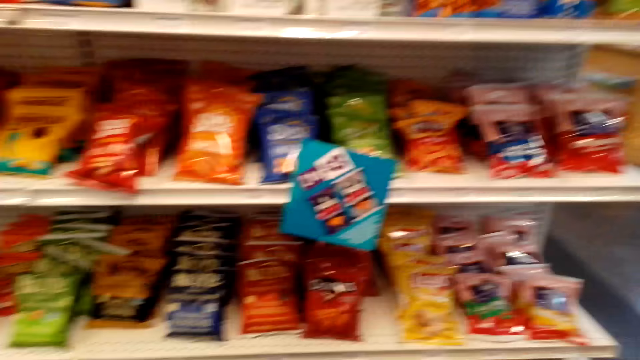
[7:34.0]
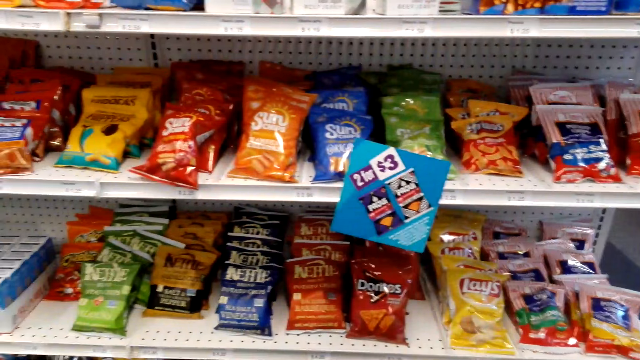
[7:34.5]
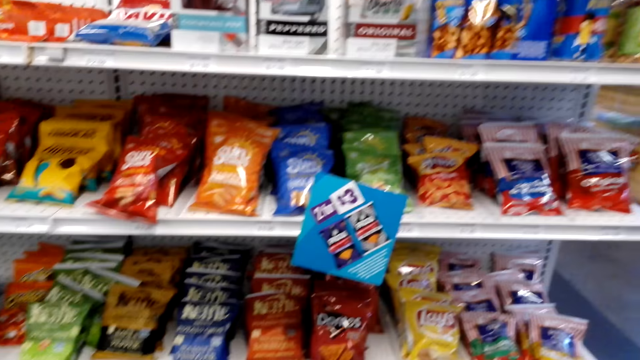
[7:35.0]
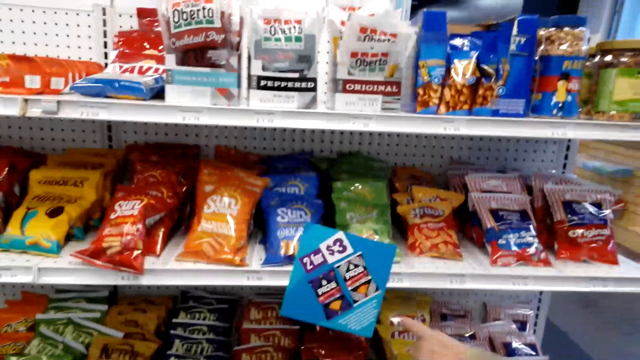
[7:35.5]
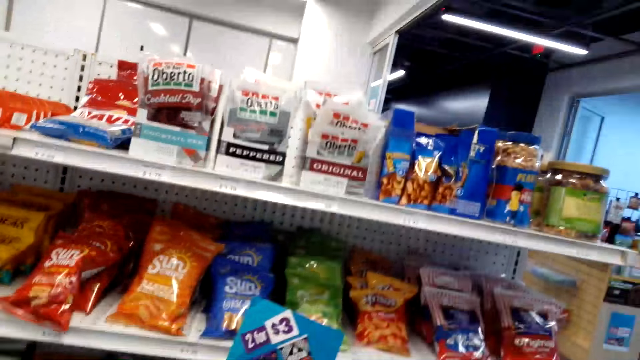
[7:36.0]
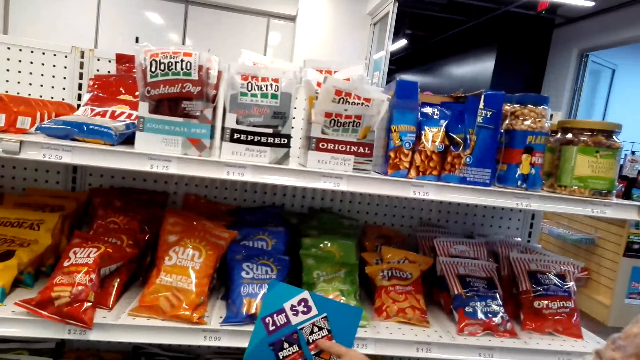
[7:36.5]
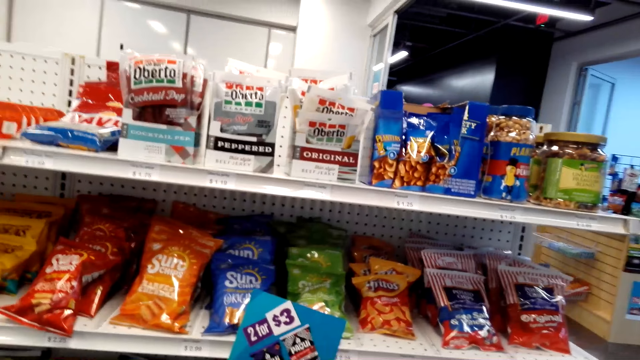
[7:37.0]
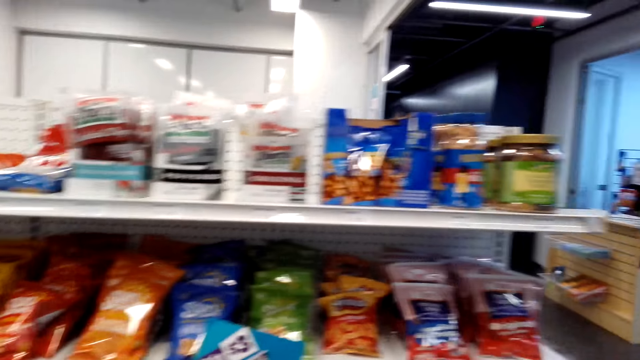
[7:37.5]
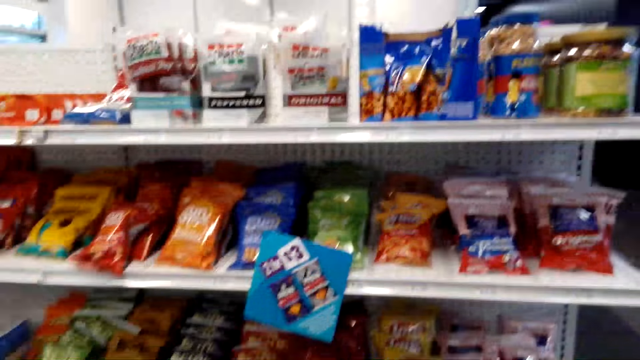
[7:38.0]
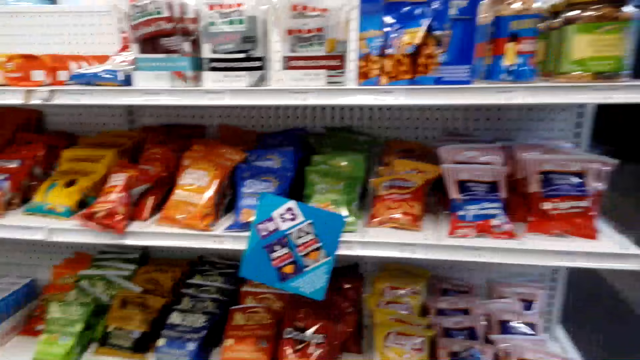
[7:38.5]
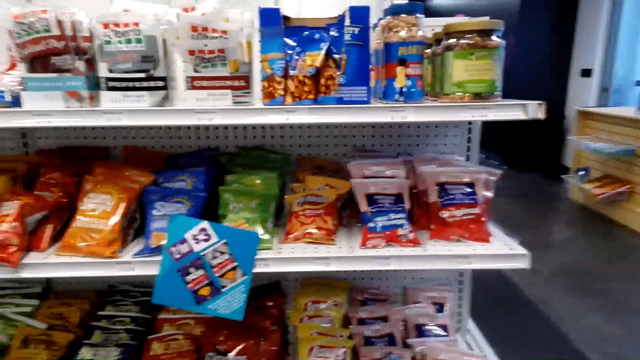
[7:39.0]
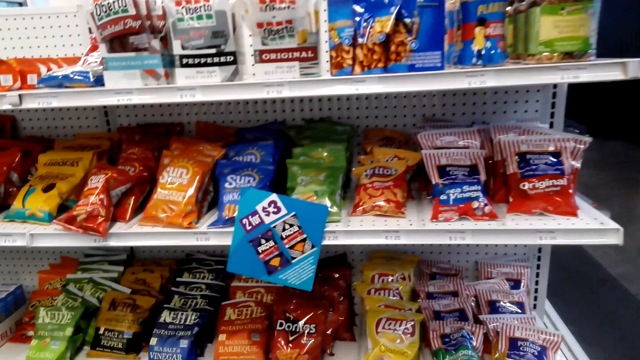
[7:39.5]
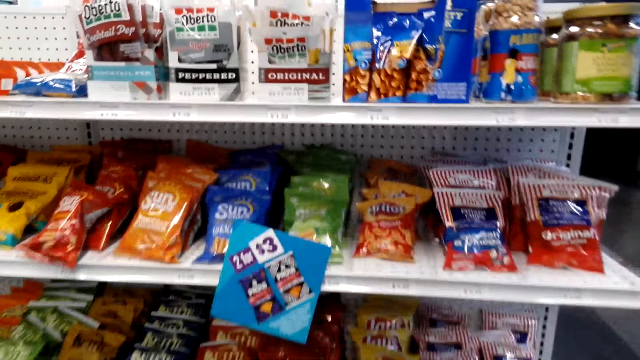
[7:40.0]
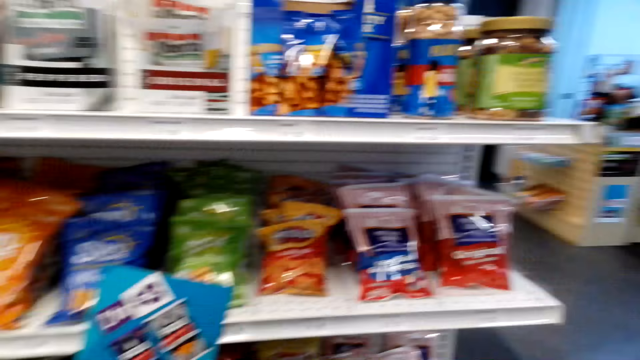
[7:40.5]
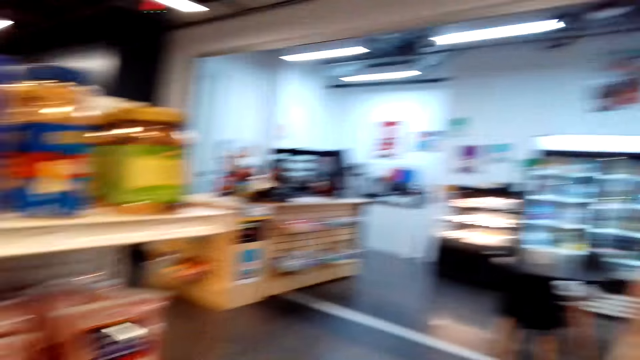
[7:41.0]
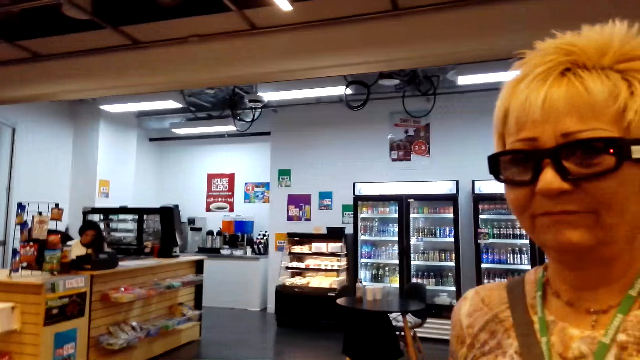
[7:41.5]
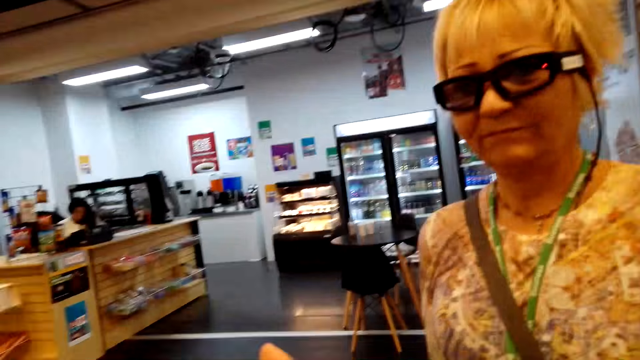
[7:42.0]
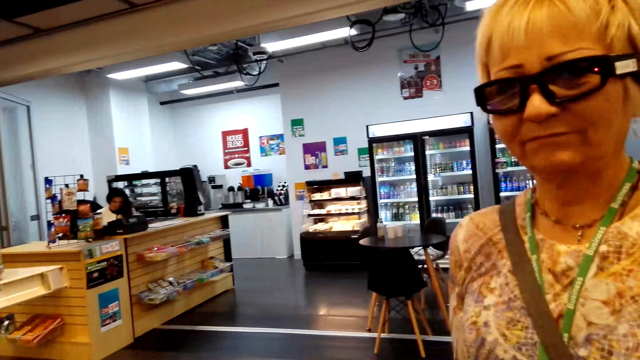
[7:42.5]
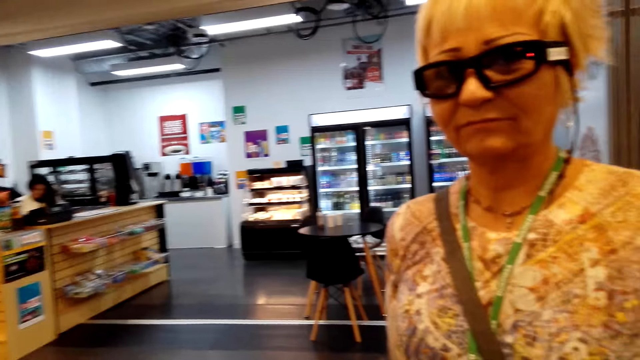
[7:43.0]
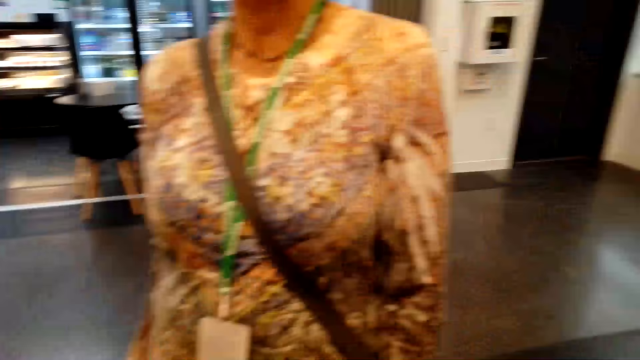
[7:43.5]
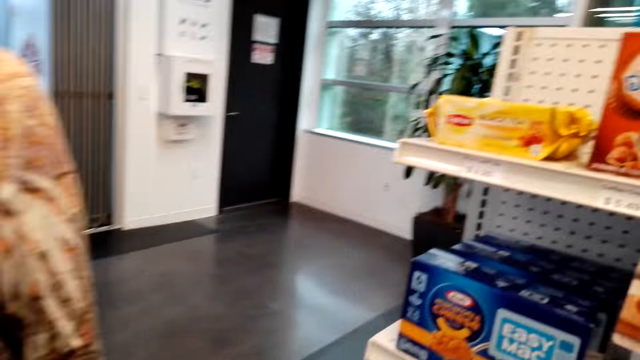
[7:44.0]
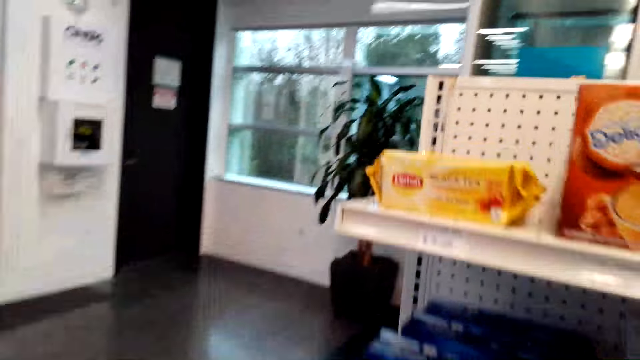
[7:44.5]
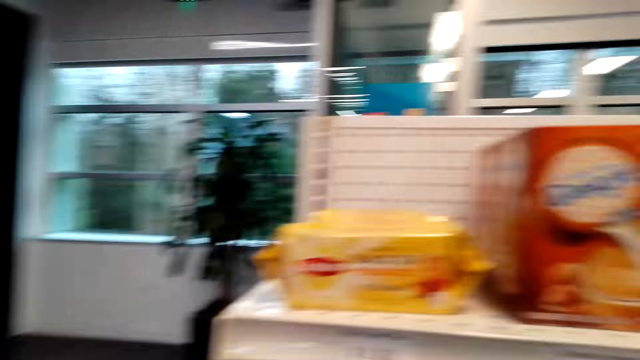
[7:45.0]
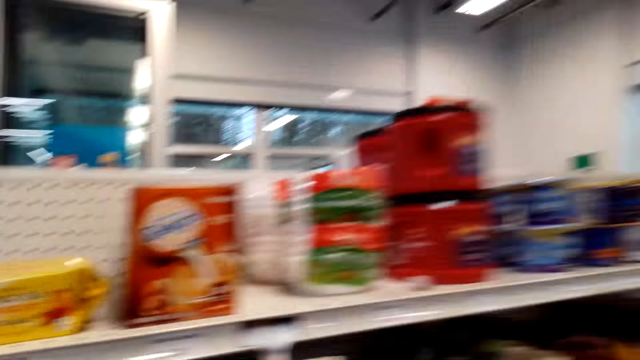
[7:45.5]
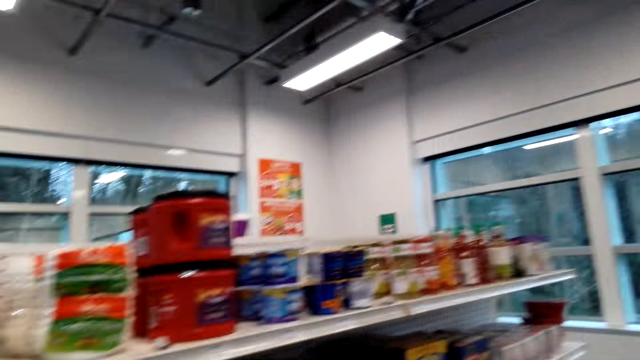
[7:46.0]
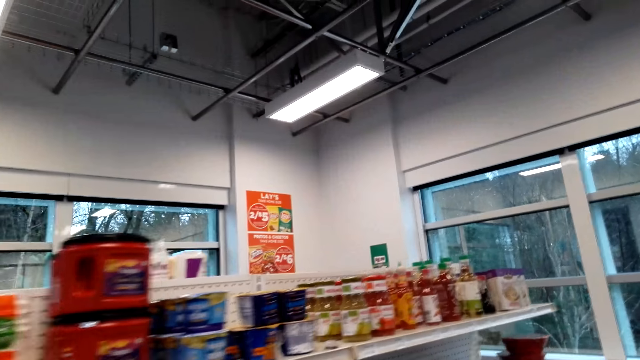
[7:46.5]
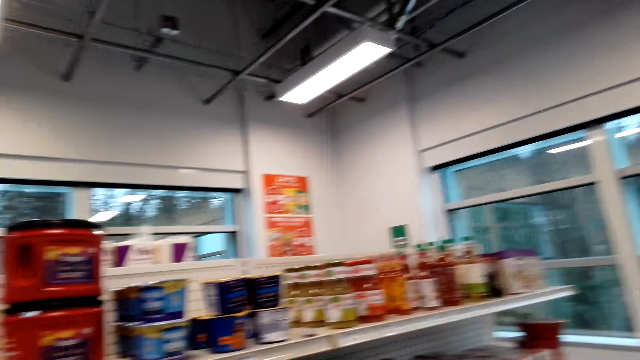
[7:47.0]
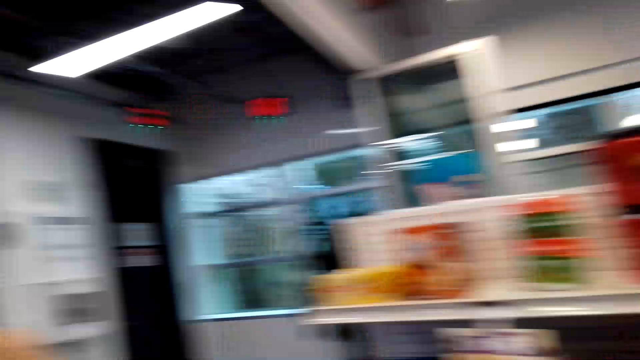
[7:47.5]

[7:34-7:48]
The camera wearer looks at a woman. They talk to the woman. They look around.

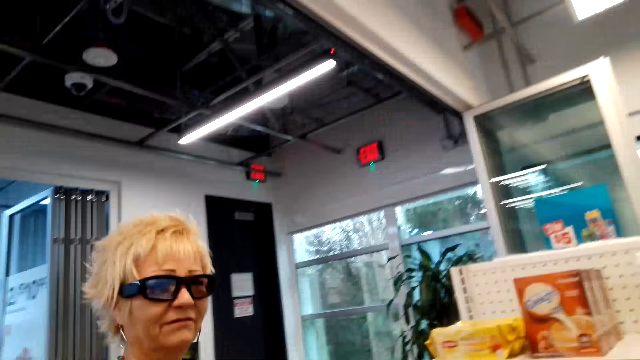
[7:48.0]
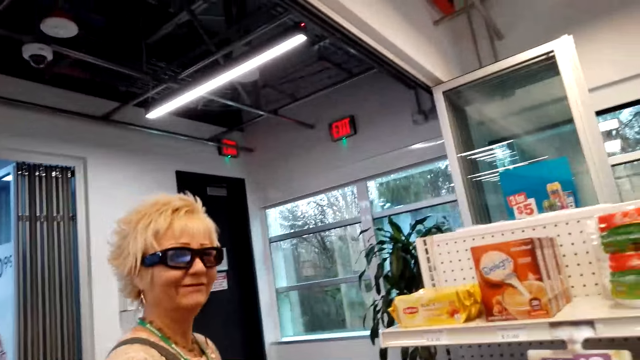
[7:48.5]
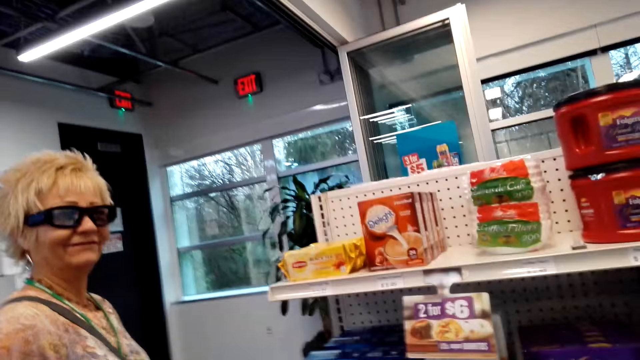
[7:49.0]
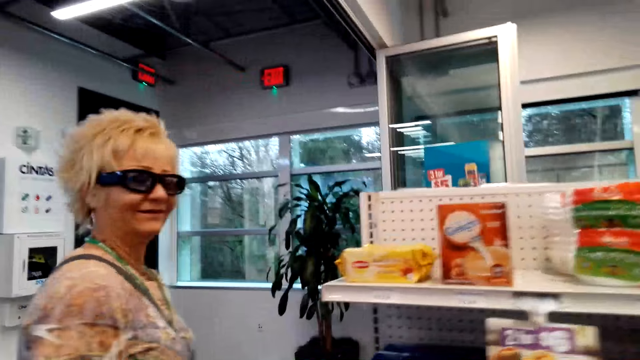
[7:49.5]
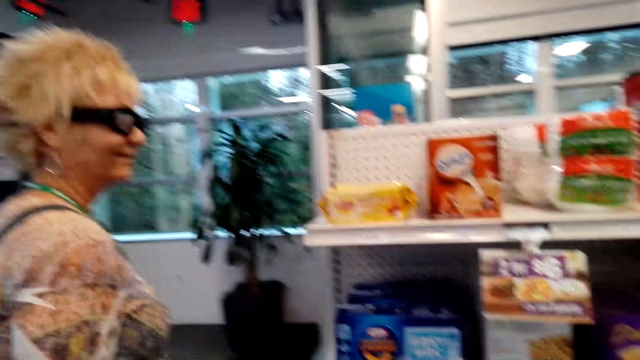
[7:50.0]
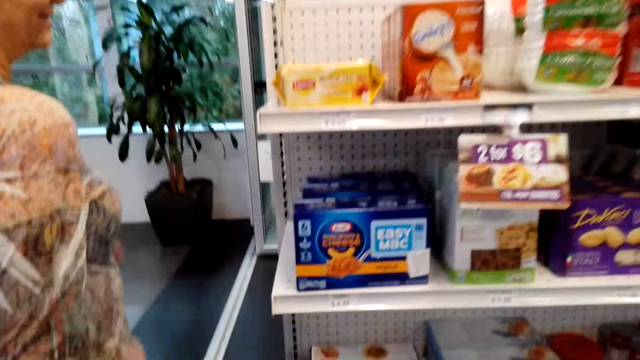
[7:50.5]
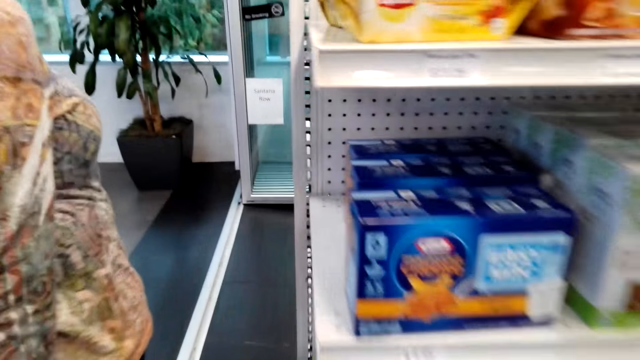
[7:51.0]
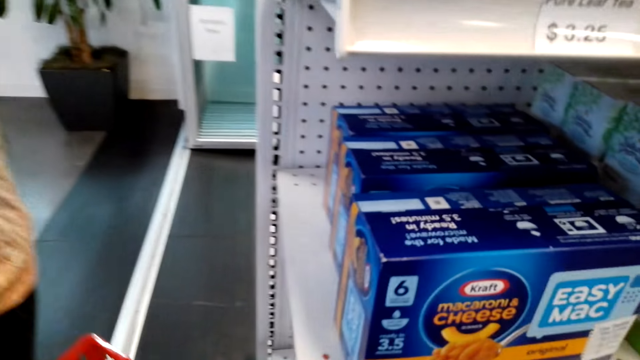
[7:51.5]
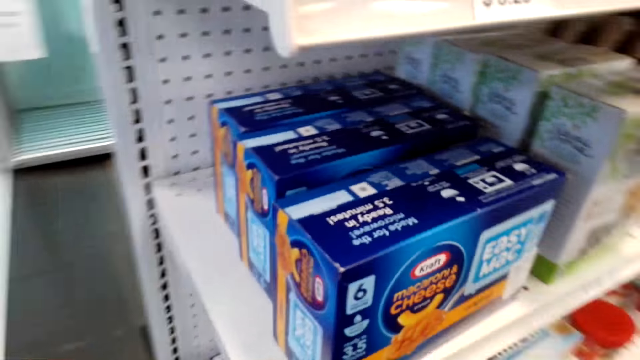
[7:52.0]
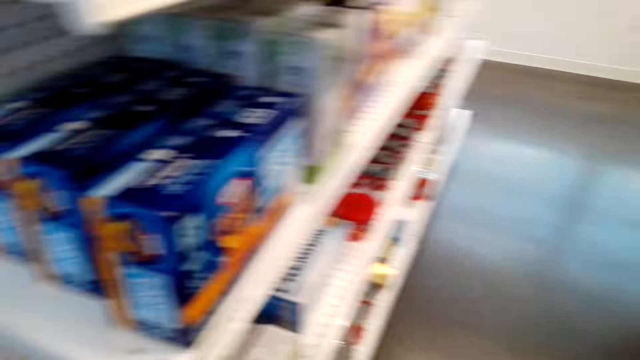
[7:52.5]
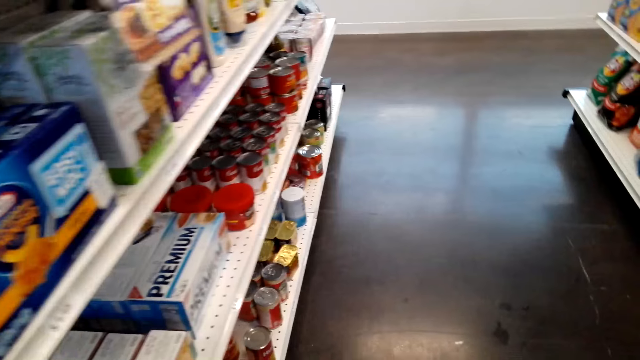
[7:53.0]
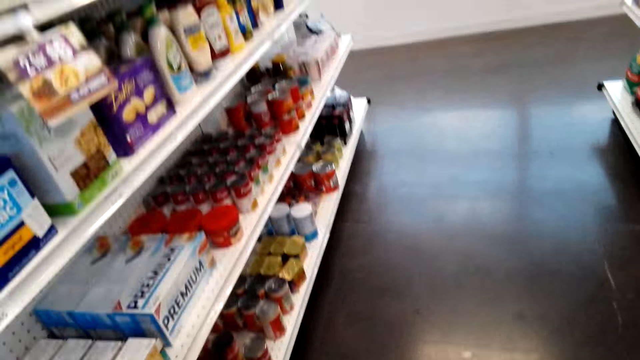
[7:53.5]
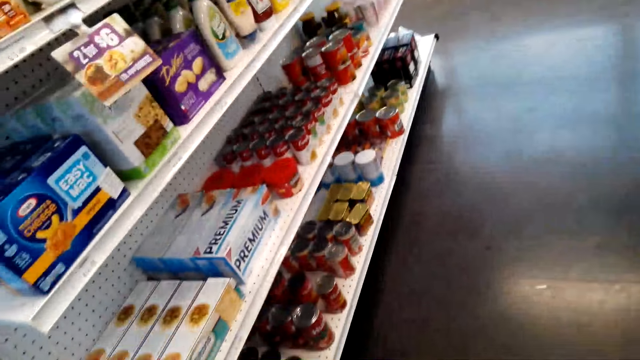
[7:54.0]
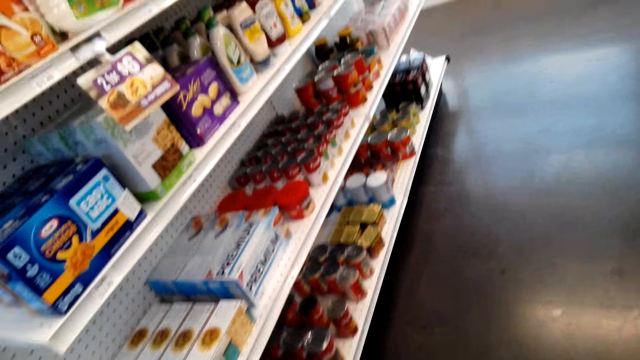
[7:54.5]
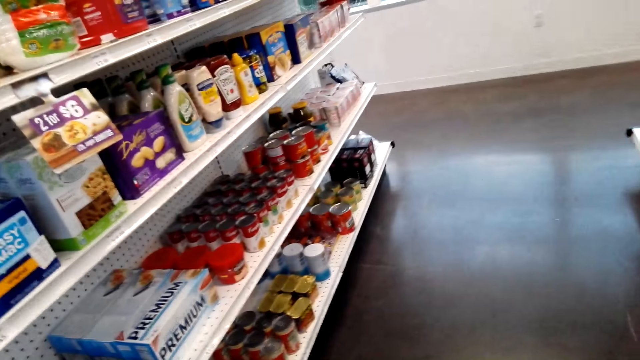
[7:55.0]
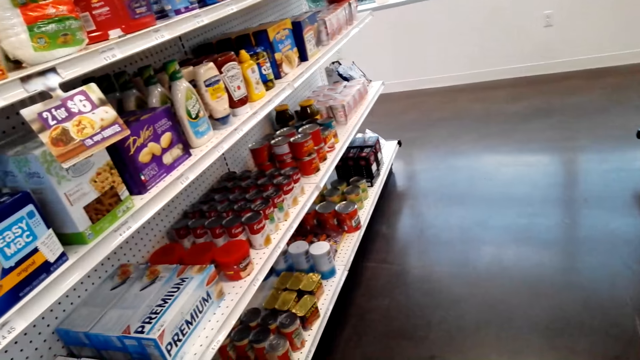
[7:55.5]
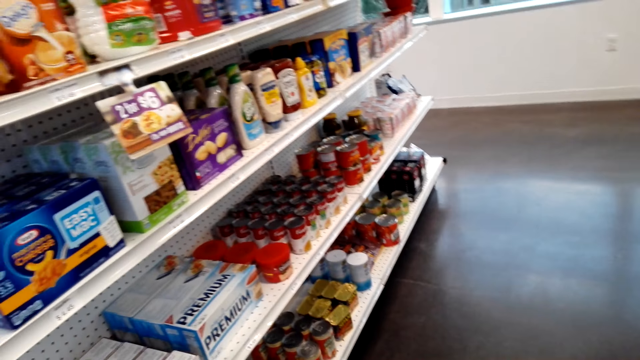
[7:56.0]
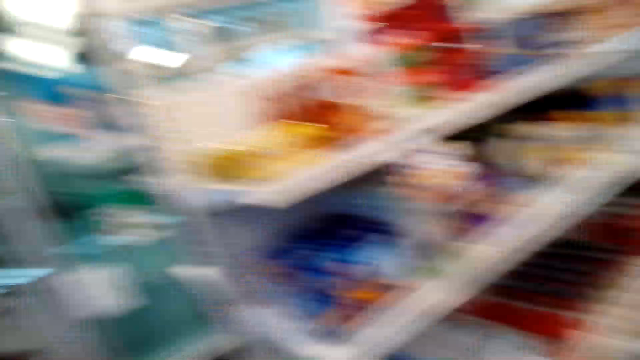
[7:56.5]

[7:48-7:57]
The camera wearer looks at the woman. They communicate to the woman. The woman moves. The camera wearer looks at items on the shelf. They look around.
